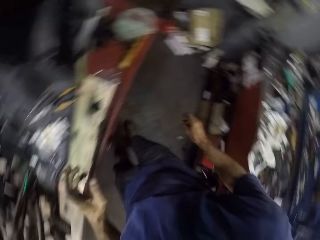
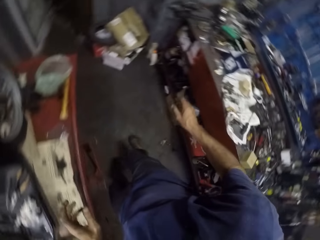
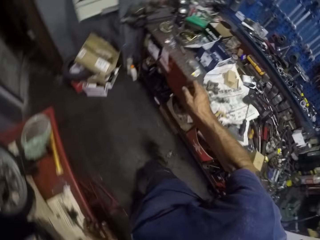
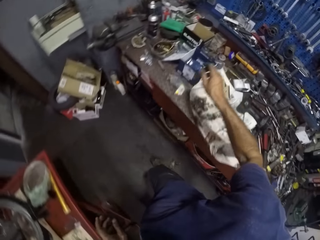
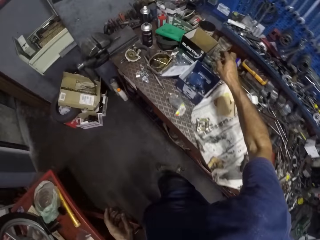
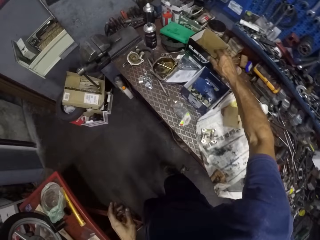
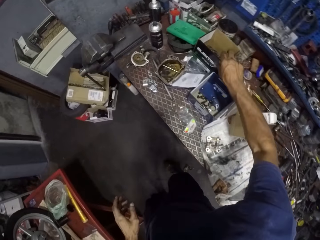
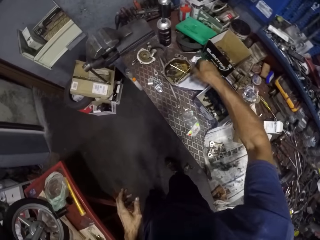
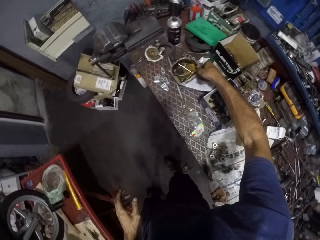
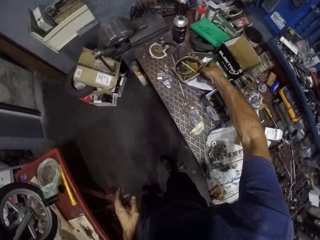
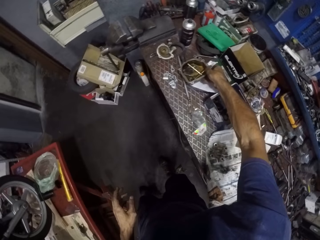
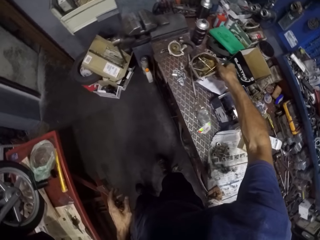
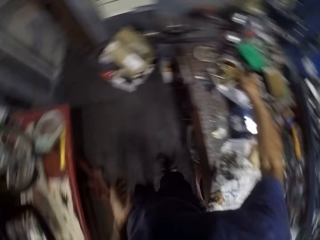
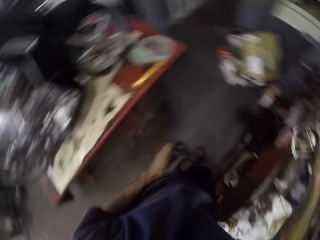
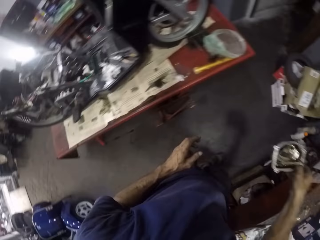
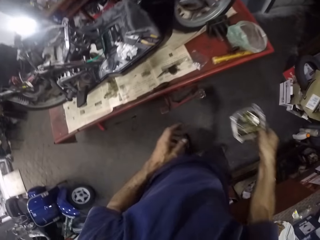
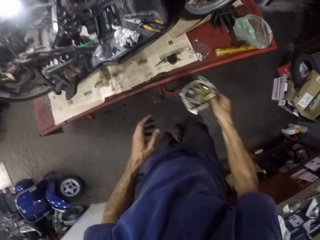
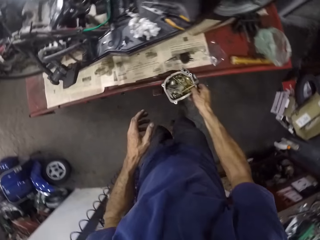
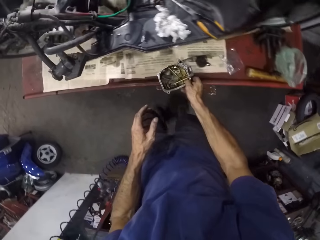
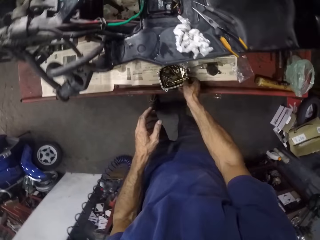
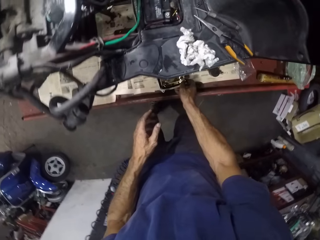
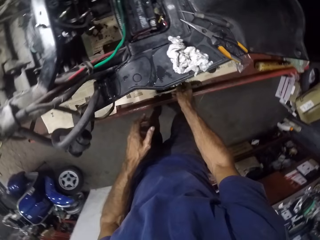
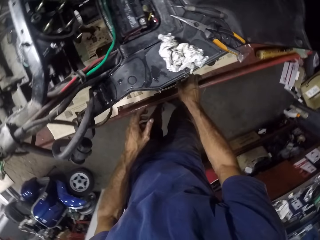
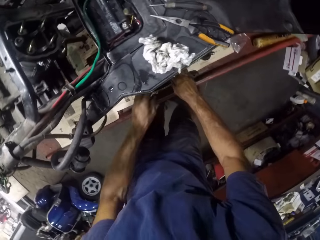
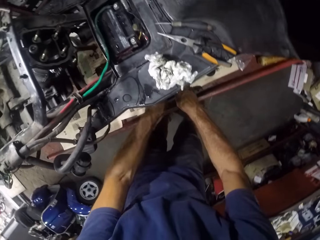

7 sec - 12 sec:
The camera wearer takes the block's cover from a workbench. They place the cover on another bench that has the motorcycle.

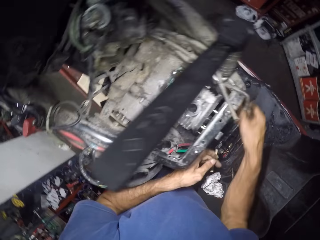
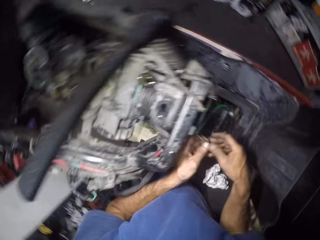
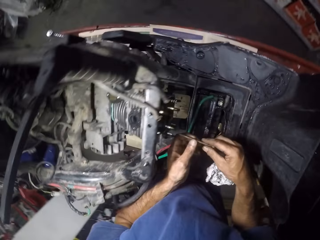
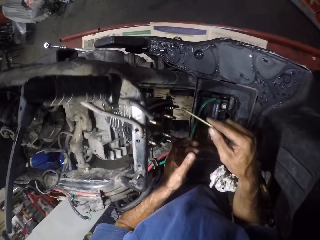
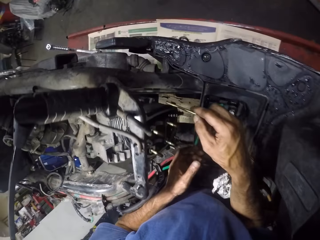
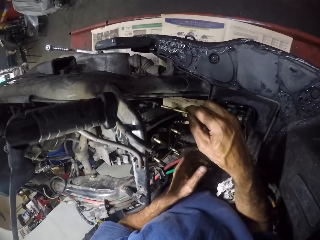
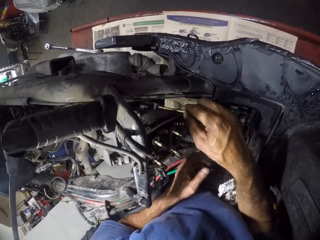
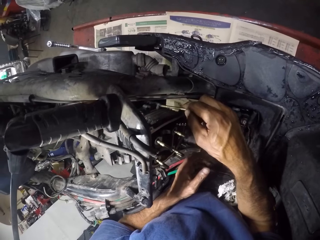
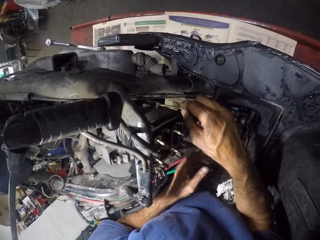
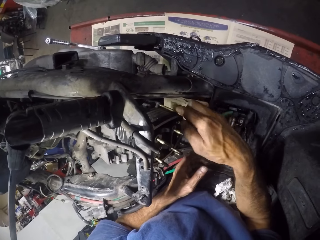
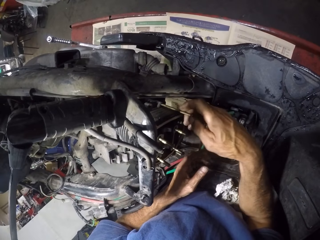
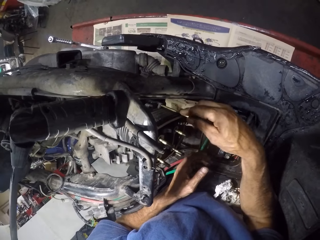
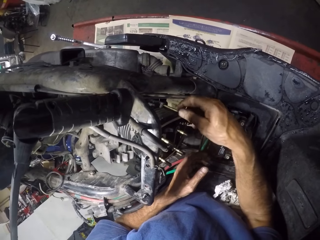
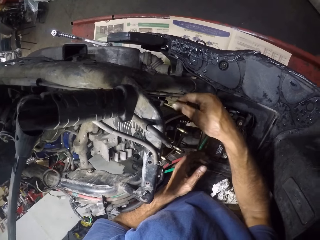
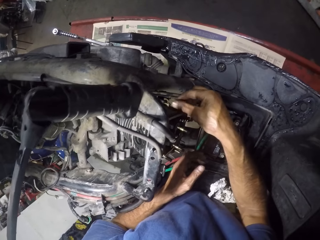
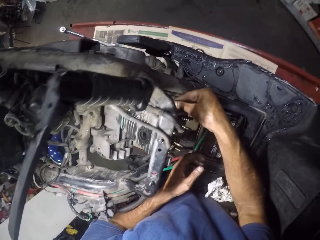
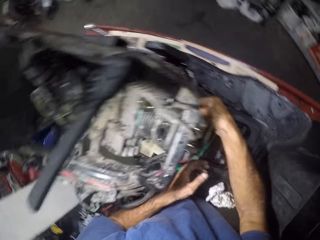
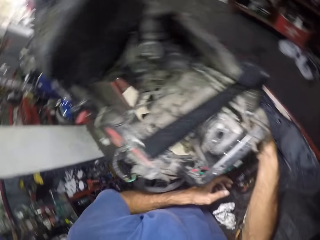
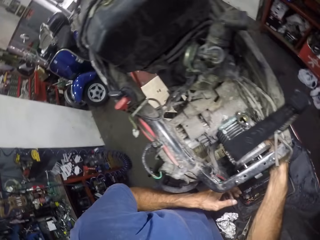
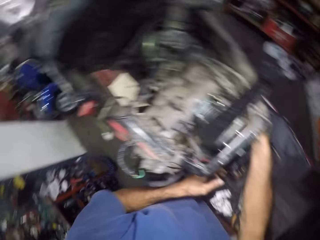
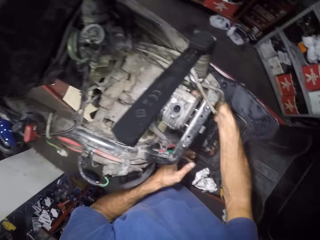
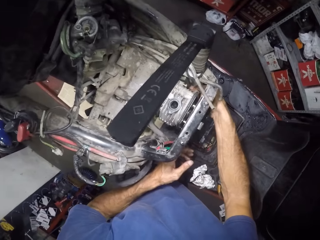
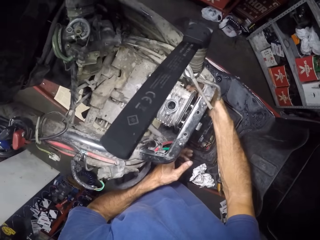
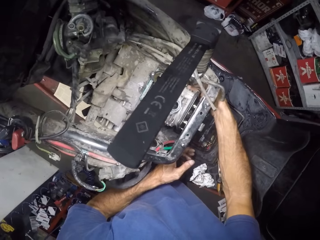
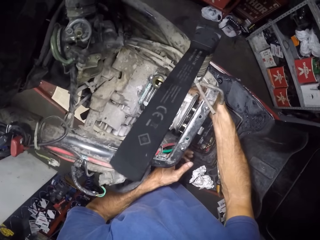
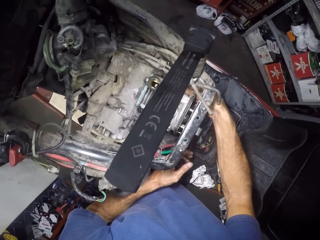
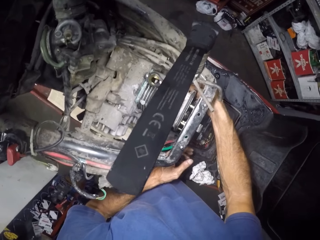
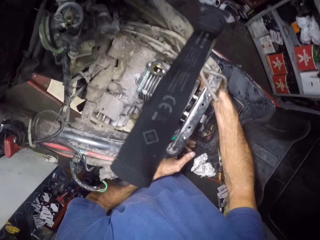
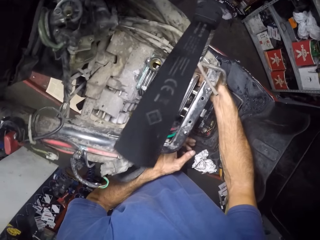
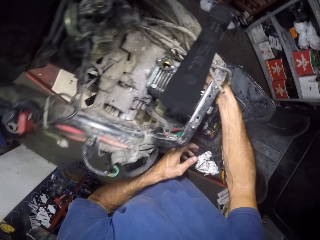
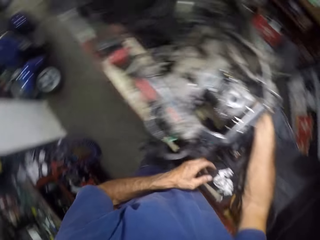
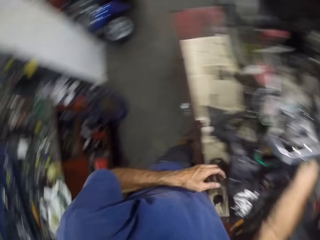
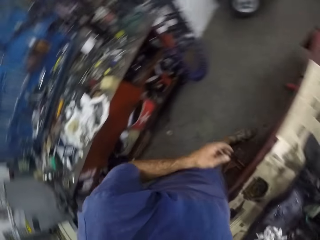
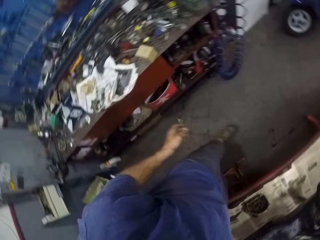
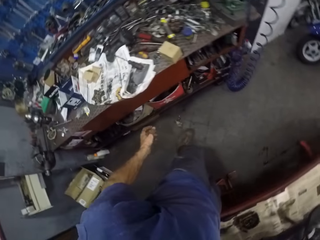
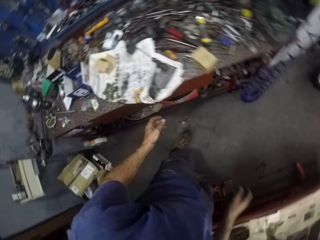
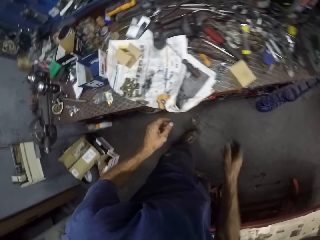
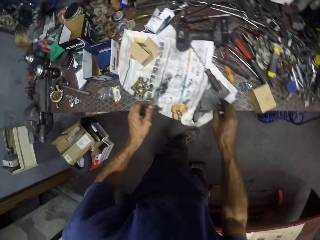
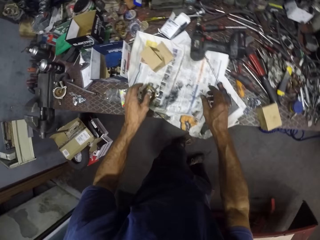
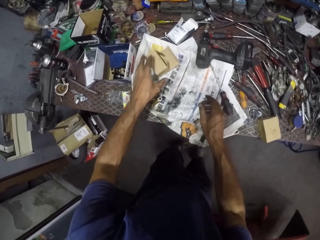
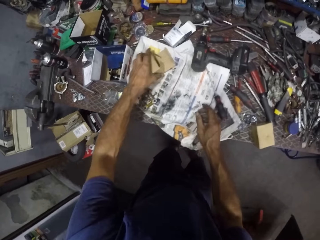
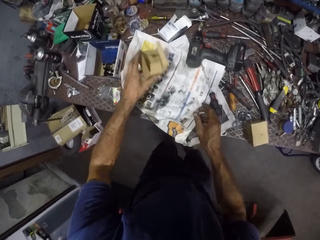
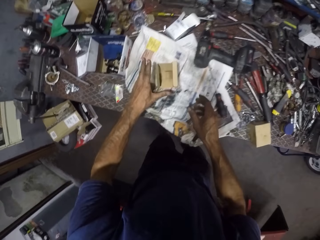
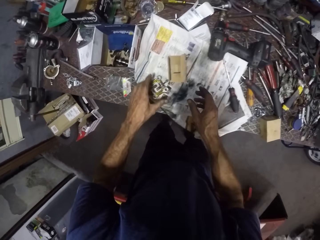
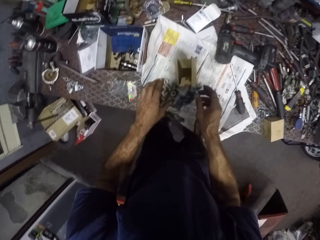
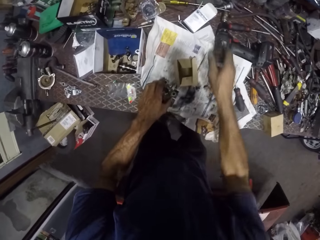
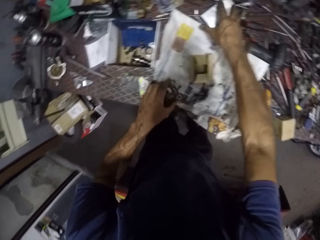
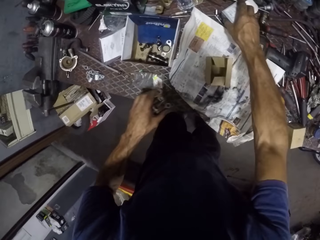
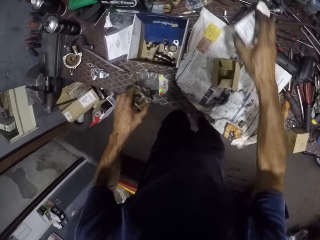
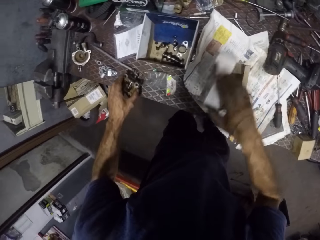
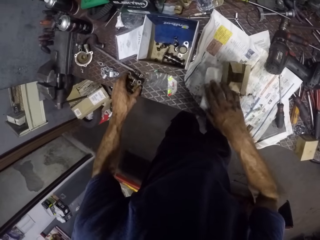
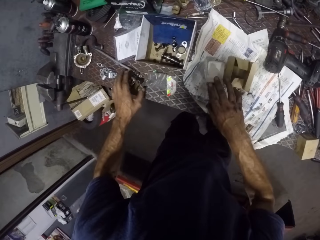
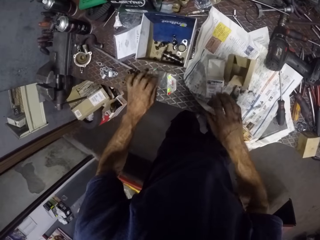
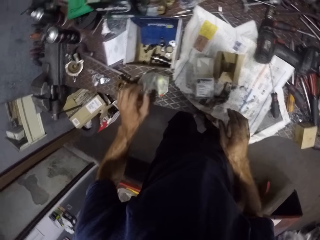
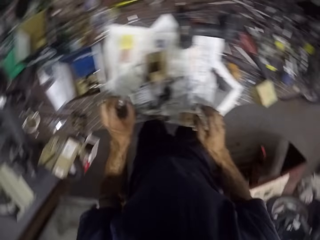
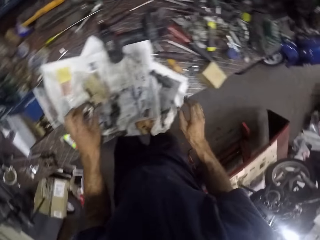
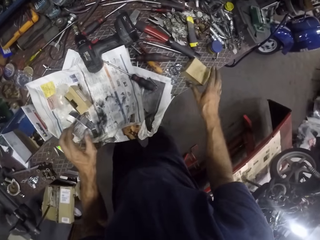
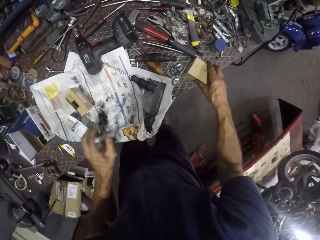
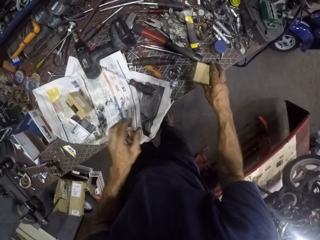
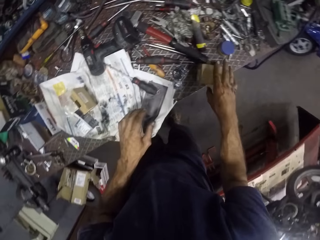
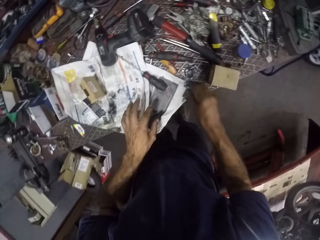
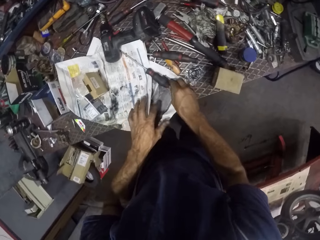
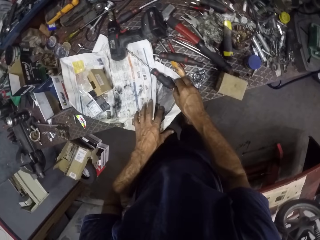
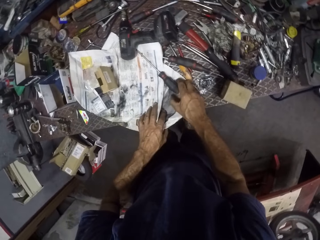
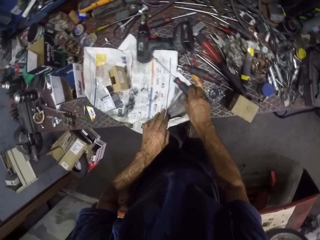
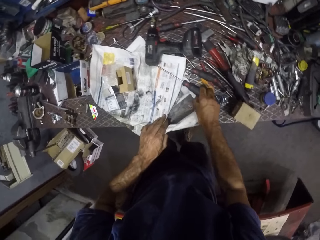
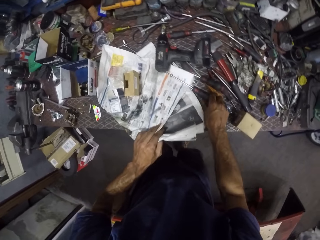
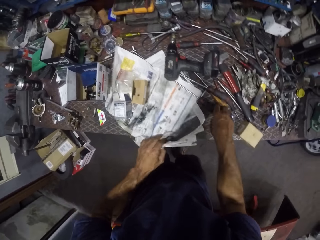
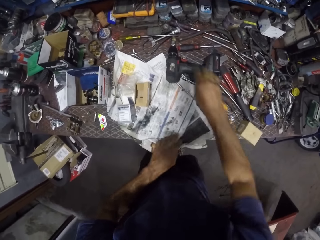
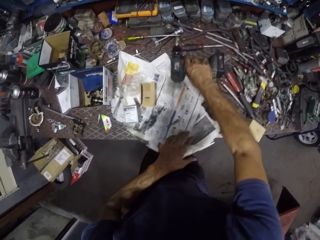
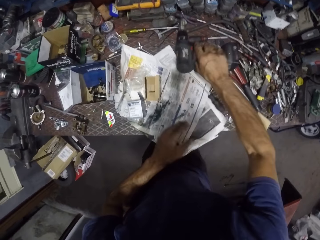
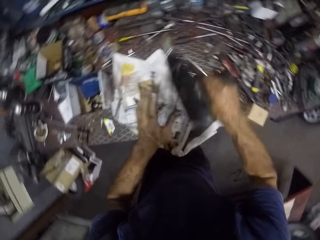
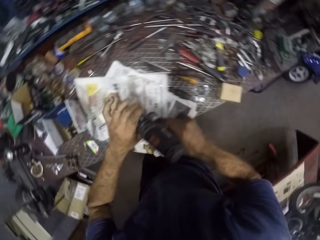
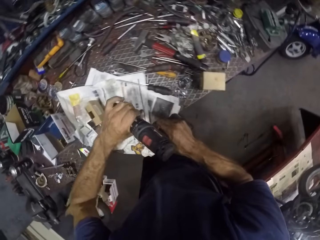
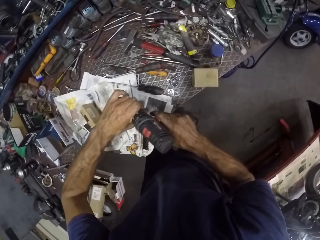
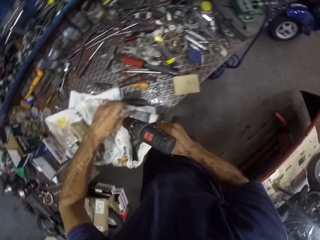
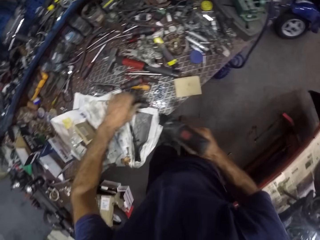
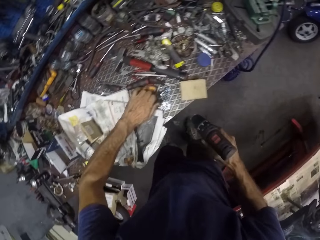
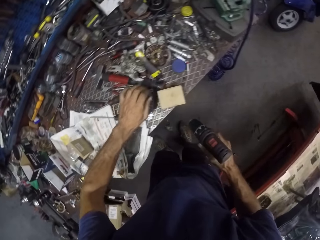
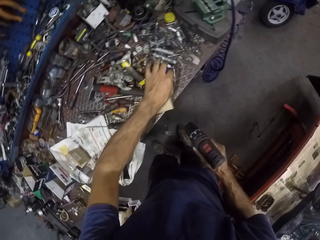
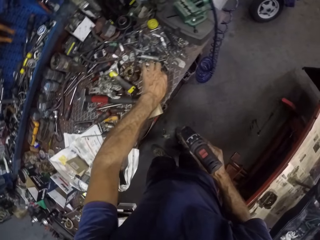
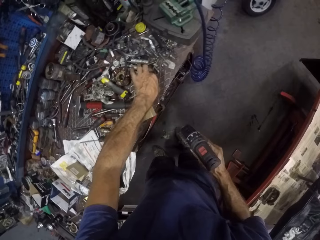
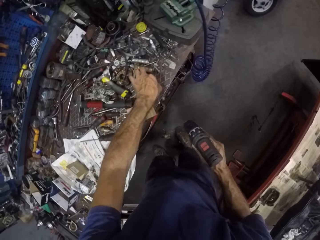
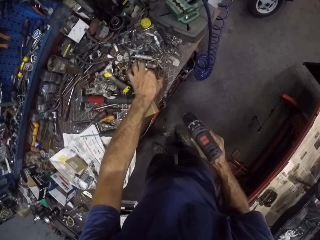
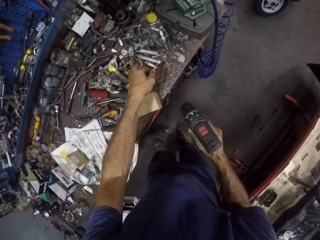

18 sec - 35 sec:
The camera wearer inserts another bolt into the block. He tightens the bolt with his right hand. He touches a box. He puts two cartons together on the workbench. He removes a bolt from an impact driver. He picks up a drill.
